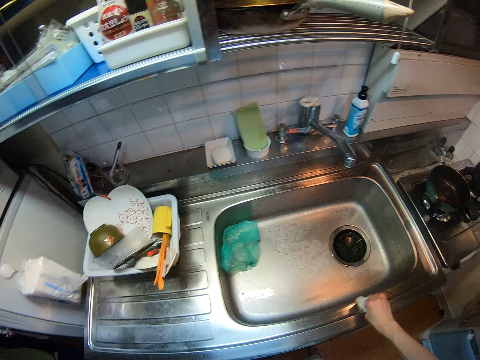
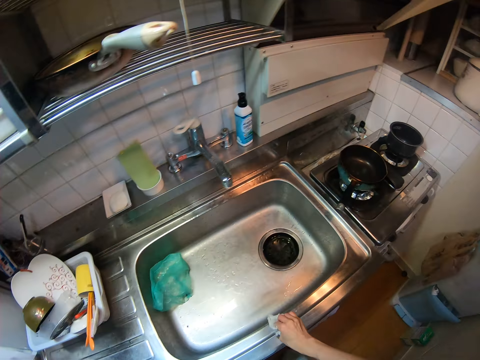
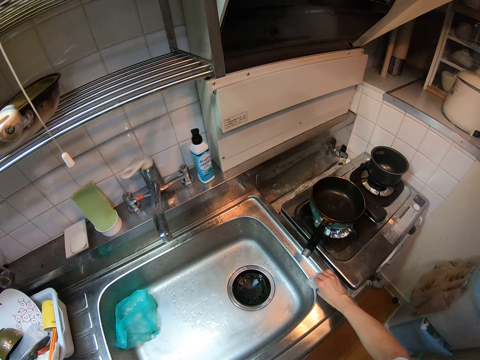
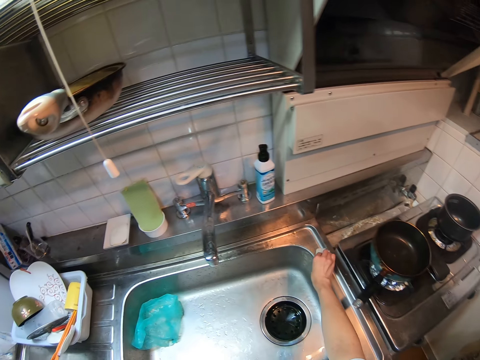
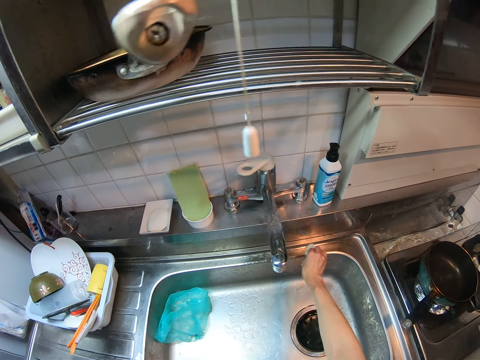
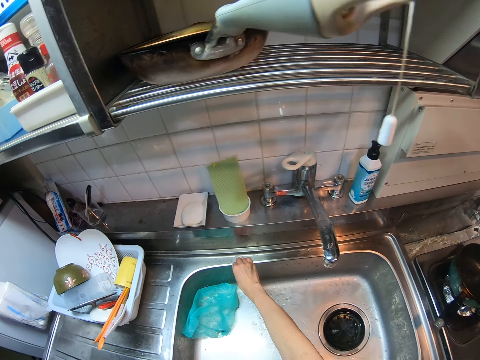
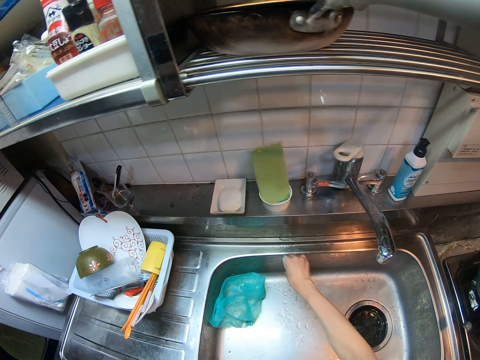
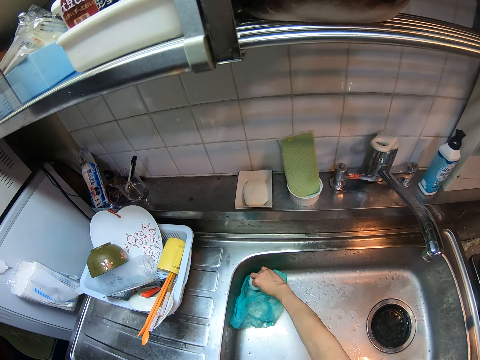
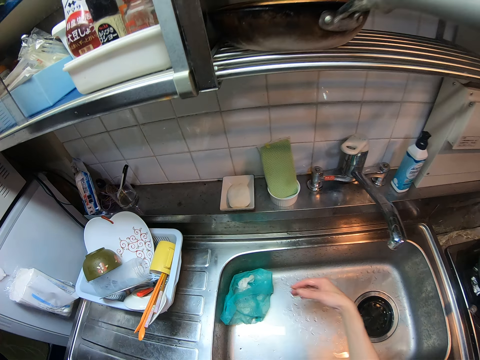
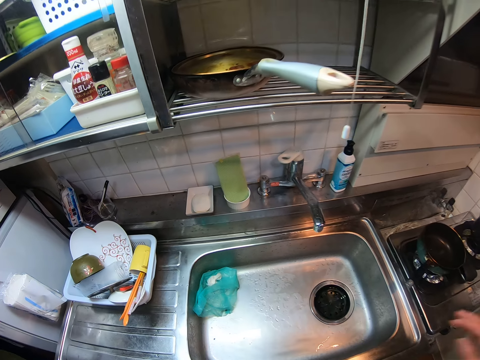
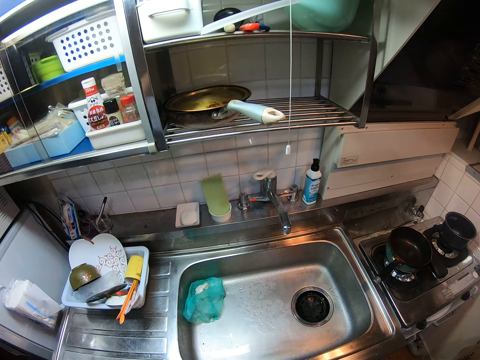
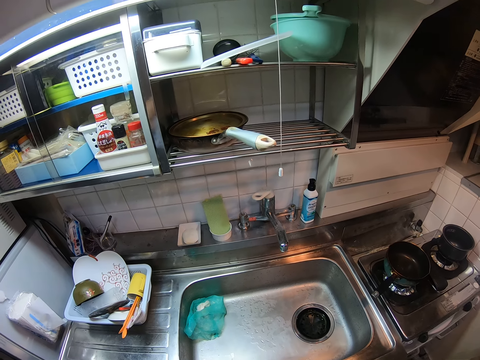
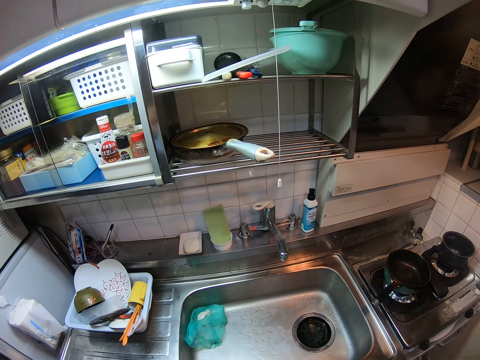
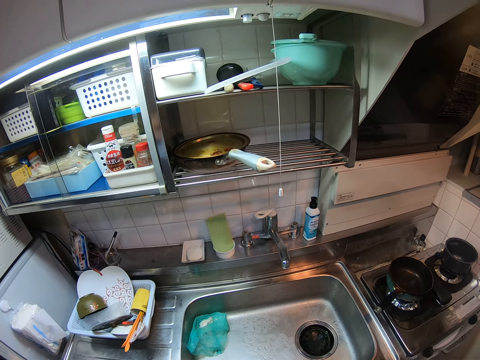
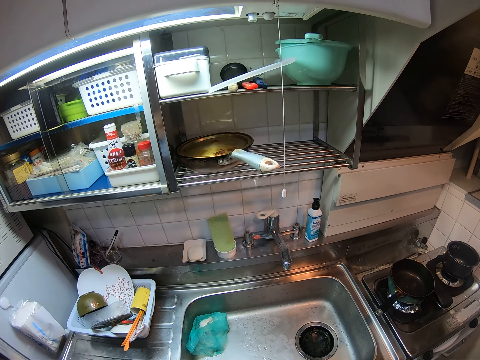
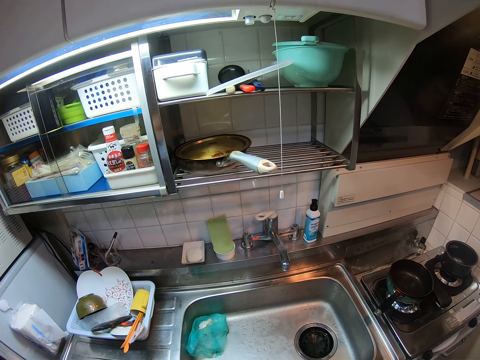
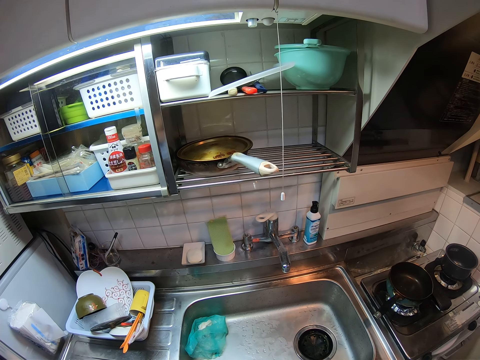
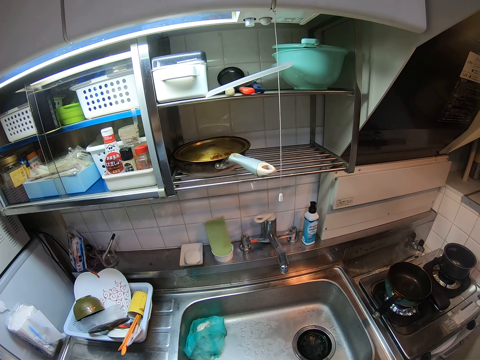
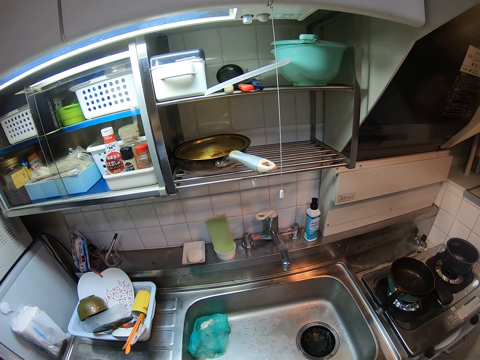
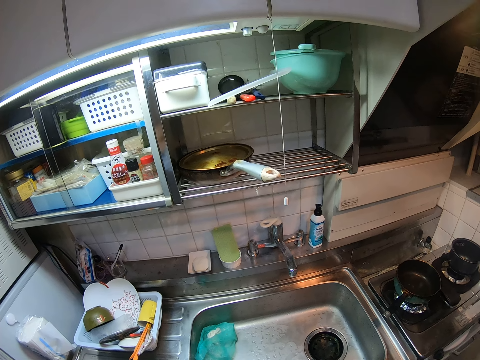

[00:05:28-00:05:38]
The camera wearer drops the kitchen tissue paper in the plastic bag inside the sink. They set up the camera.
